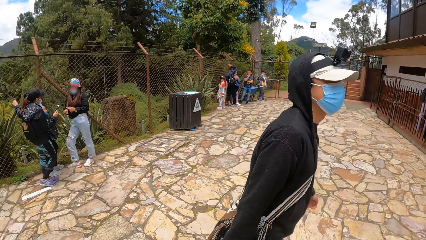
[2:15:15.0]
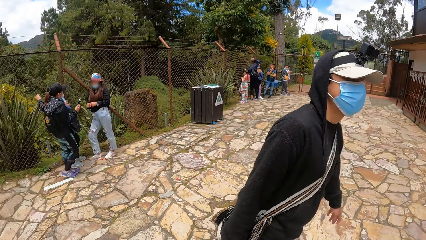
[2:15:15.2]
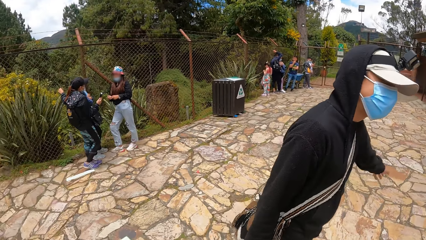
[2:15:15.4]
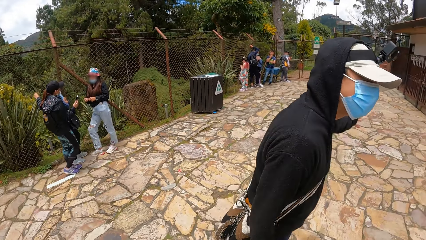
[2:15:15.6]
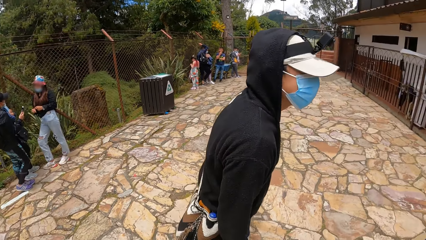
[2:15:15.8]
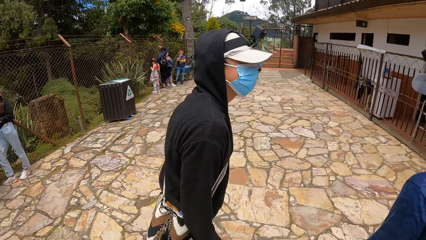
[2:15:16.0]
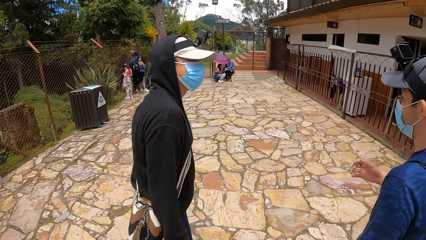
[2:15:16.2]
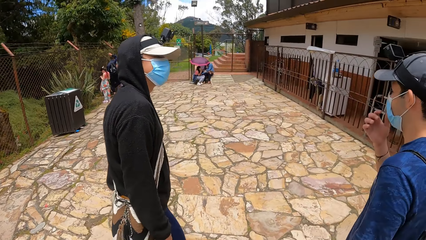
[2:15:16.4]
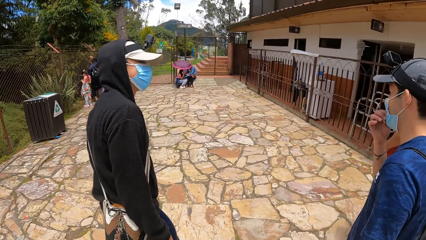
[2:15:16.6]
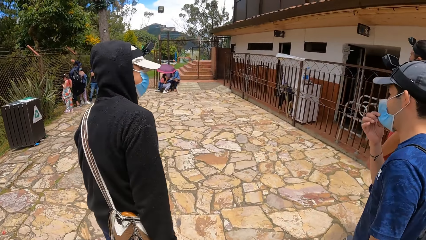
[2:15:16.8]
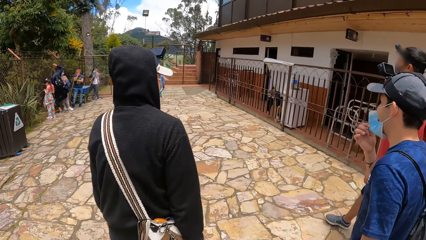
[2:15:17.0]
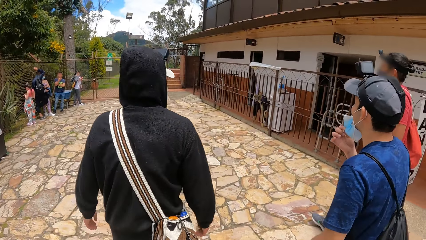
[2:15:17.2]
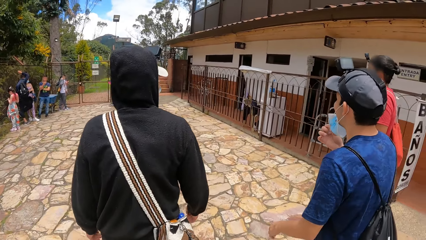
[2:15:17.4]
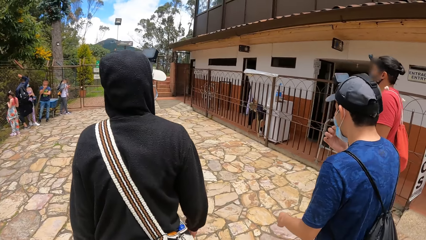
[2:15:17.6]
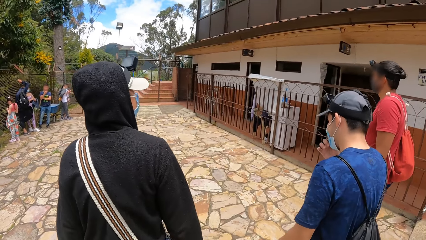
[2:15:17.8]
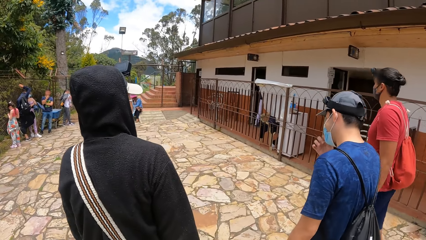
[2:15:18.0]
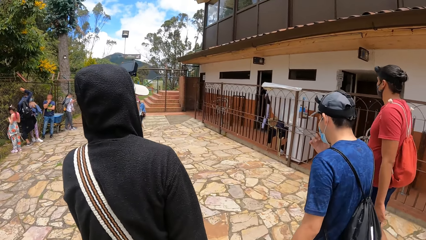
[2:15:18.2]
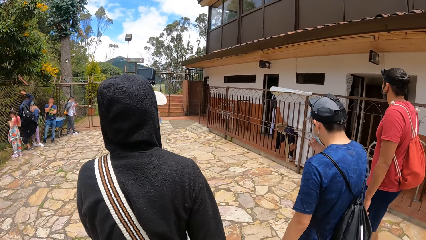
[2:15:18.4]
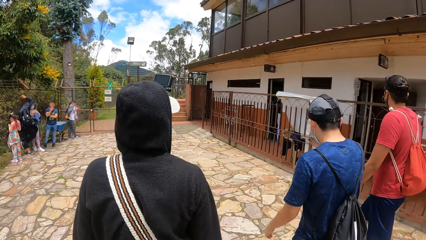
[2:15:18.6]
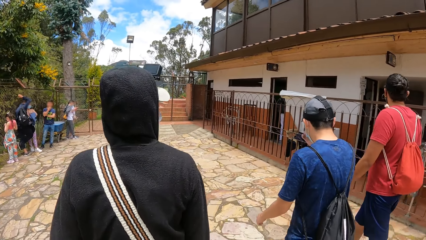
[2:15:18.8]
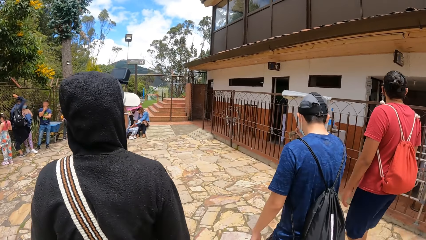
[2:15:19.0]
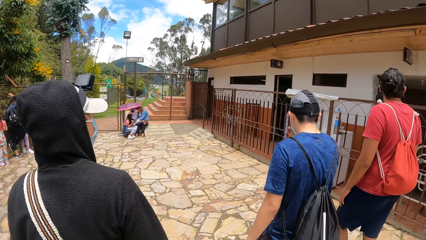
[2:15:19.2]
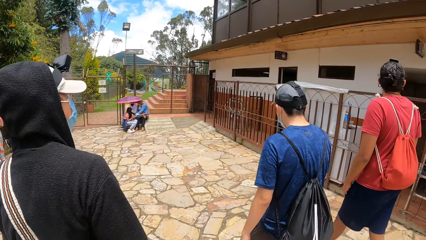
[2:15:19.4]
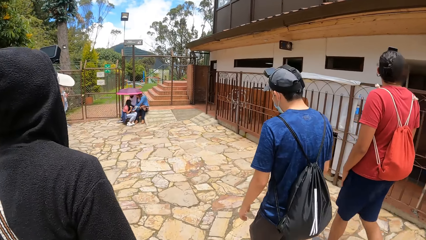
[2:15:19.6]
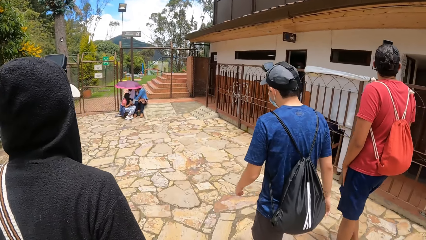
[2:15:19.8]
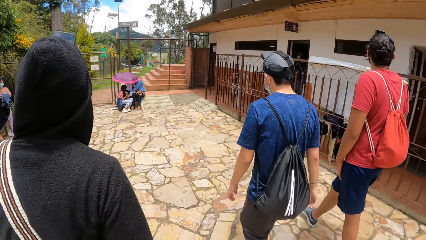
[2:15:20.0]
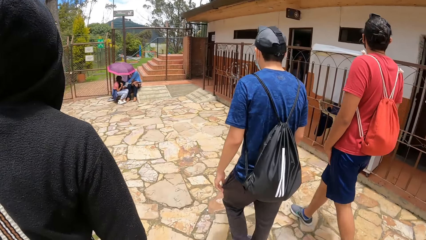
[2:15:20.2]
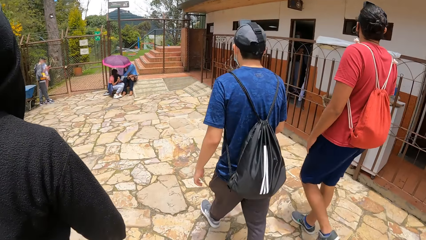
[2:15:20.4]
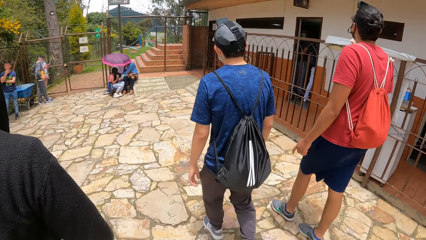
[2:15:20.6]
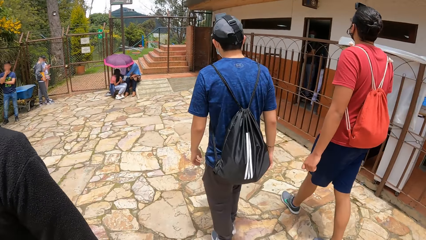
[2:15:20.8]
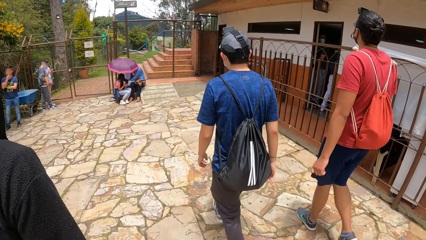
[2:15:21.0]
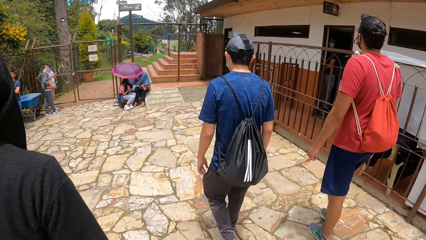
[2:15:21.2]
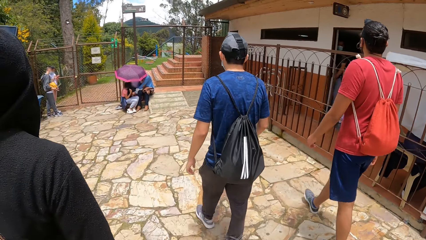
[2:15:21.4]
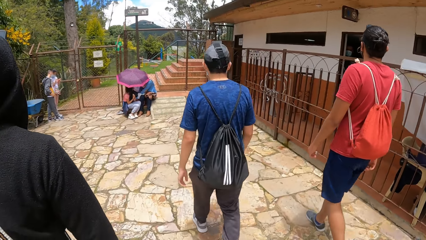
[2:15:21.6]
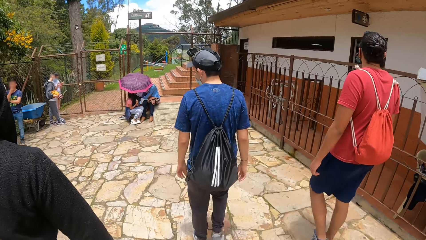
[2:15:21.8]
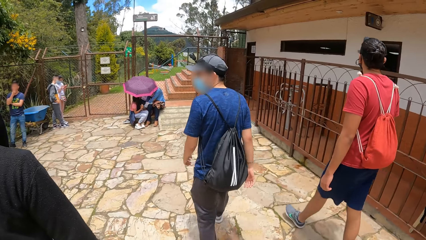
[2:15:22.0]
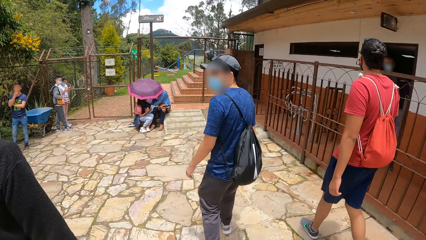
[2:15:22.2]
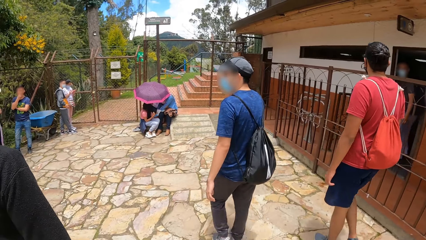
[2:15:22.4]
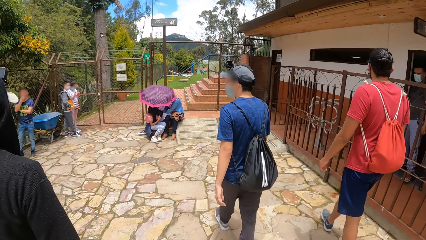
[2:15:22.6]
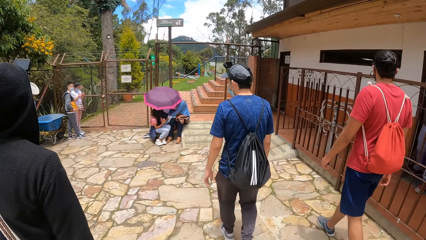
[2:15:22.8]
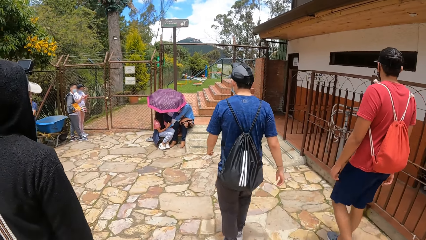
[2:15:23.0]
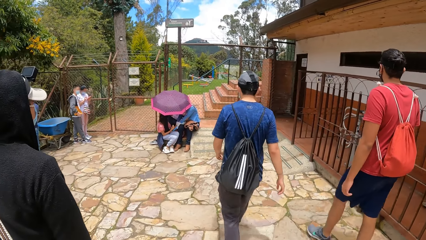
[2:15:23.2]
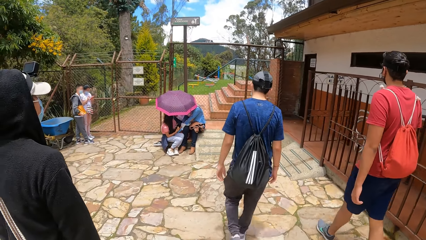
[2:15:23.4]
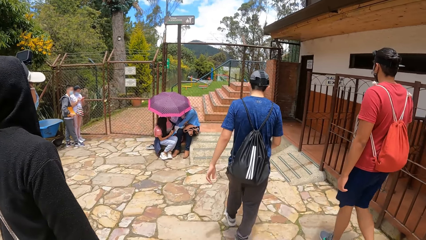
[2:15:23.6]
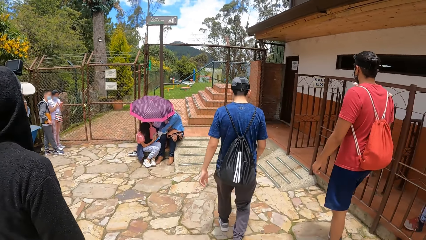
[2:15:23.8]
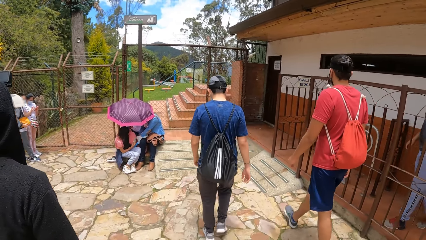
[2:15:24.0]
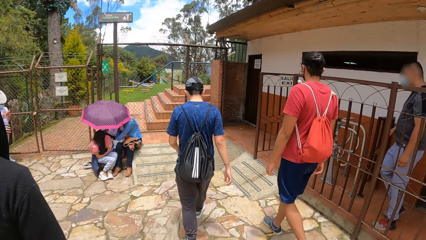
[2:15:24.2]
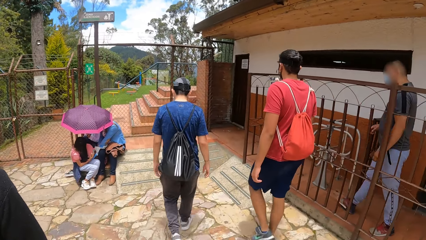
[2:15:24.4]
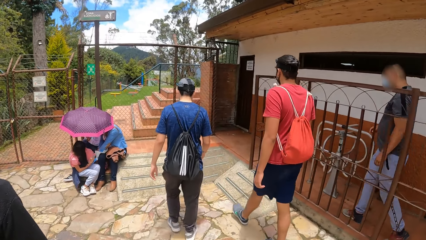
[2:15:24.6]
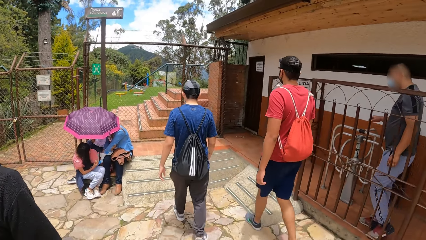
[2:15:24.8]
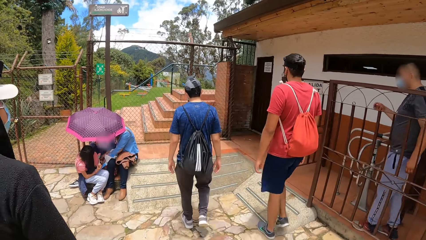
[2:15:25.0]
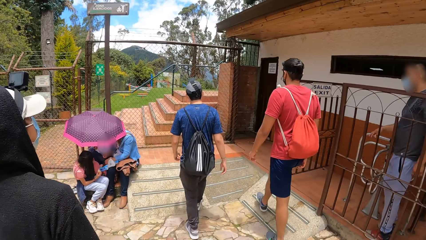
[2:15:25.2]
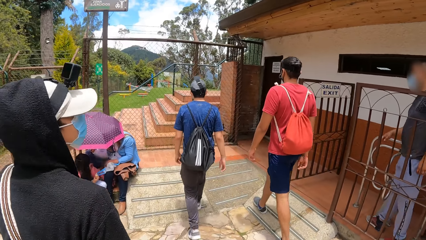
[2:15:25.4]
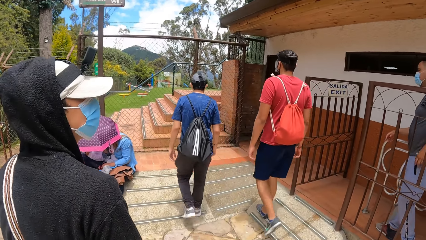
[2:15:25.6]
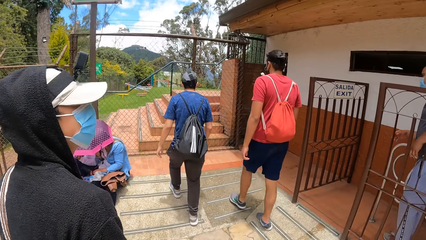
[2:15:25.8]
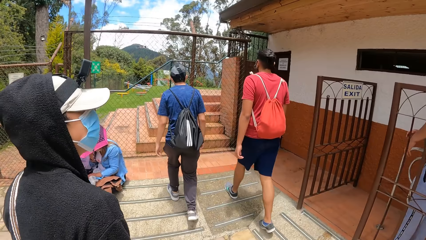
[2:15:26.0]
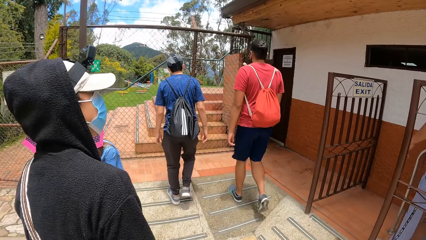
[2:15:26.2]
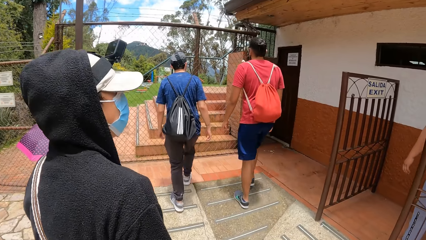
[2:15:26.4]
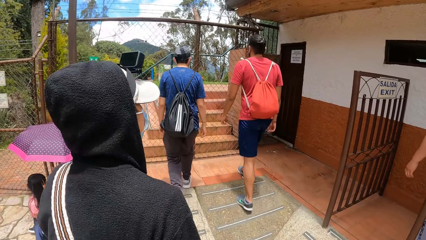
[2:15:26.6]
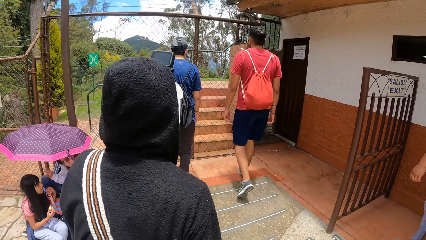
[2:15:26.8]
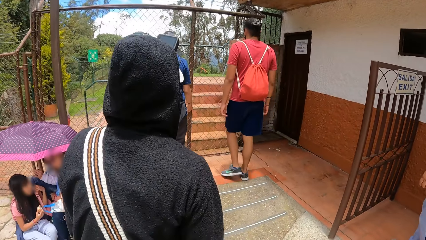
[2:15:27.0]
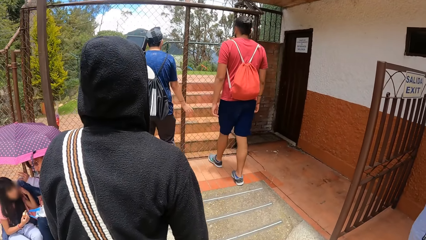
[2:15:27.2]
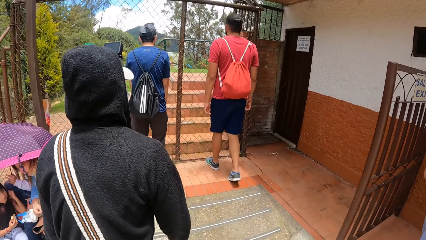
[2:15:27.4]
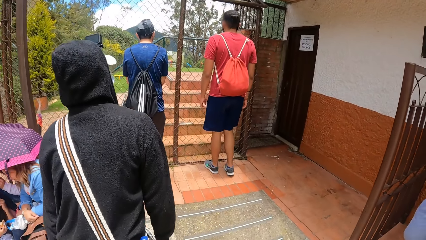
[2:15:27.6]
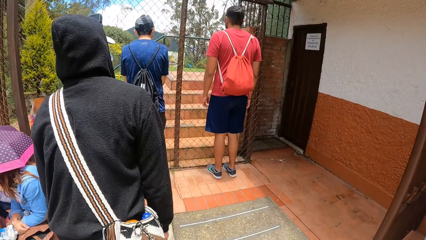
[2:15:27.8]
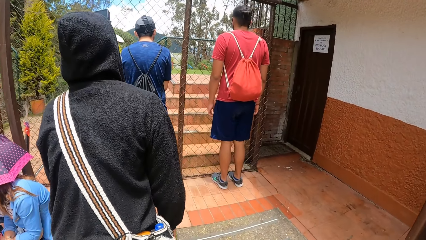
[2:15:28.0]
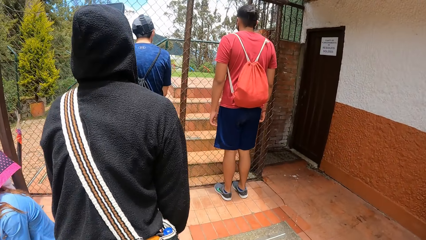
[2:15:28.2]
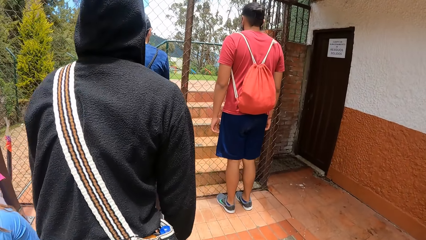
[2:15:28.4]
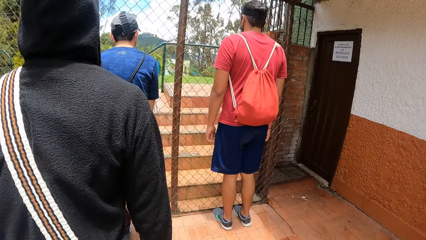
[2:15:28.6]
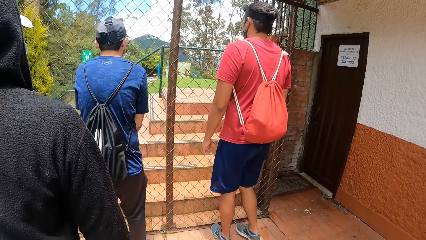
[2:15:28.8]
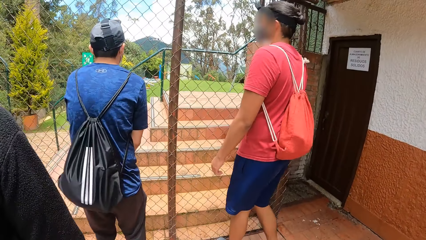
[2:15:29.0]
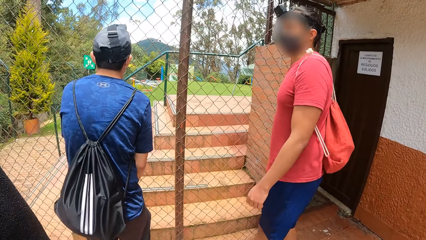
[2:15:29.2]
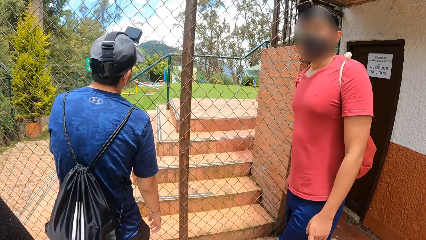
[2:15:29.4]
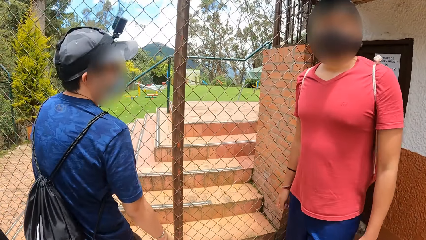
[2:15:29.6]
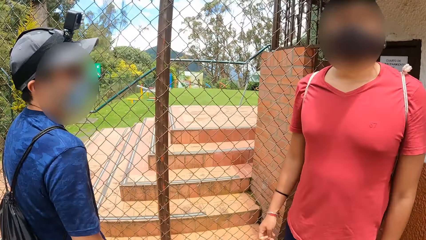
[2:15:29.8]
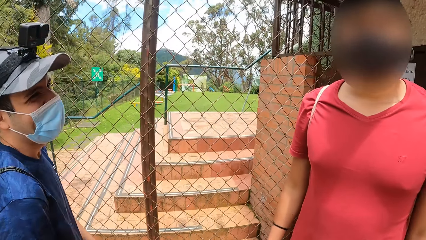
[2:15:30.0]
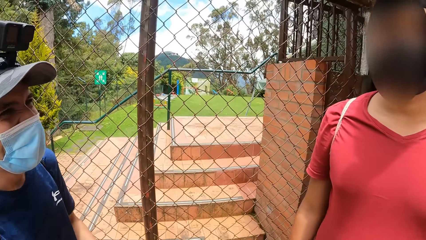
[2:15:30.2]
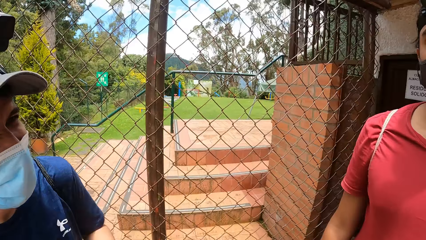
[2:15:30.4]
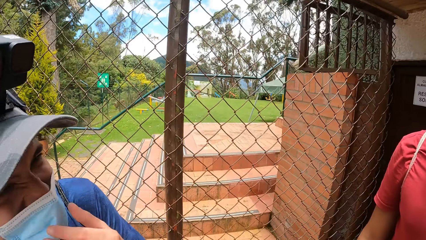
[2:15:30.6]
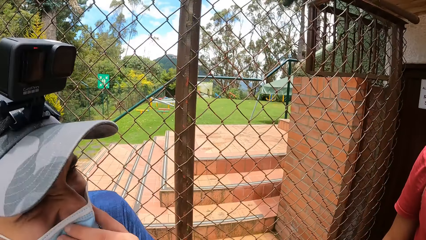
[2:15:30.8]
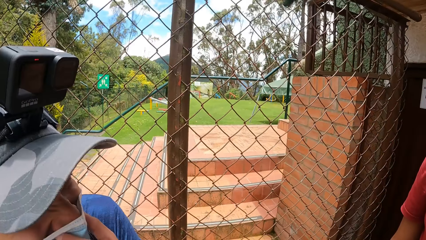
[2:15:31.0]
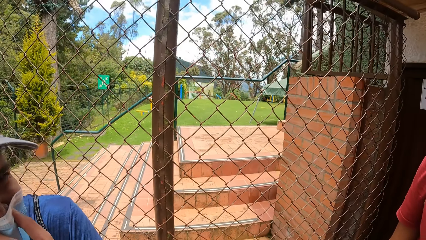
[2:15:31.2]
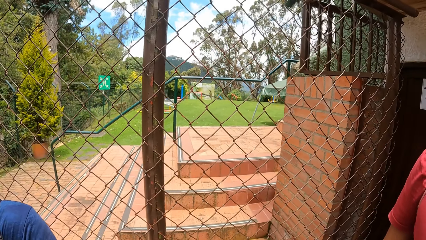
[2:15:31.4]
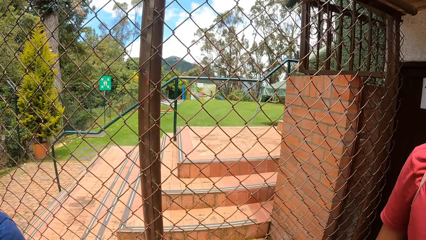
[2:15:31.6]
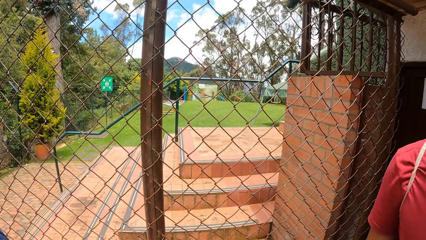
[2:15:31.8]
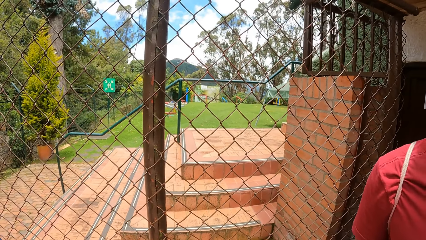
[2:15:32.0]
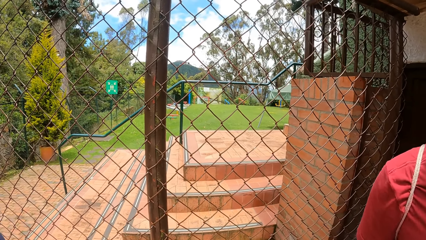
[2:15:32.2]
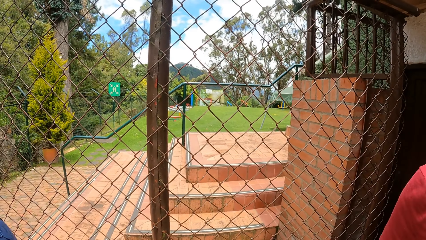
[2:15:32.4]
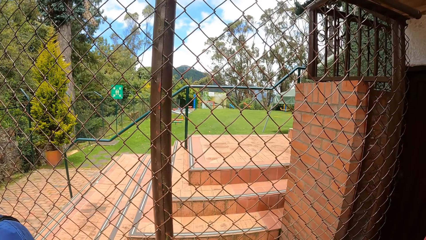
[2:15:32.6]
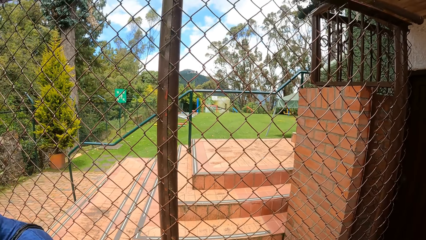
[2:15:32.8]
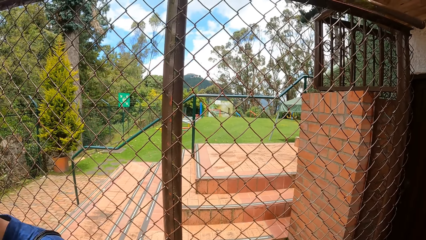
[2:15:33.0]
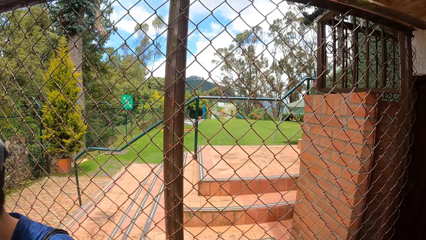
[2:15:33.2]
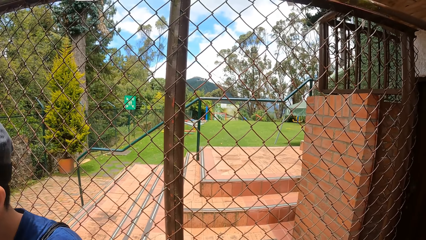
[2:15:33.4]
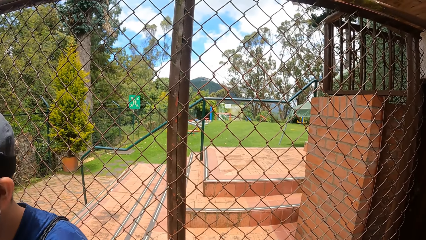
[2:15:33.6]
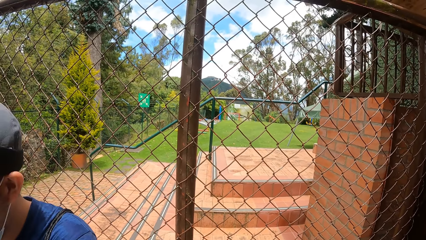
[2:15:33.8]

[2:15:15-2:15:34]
A man interacts with two other men. One of them adjusts a face mask on his face with his right hand. The camera wearer stops. They stop by the fence. The man with the face mask touches his face with his left hand.
